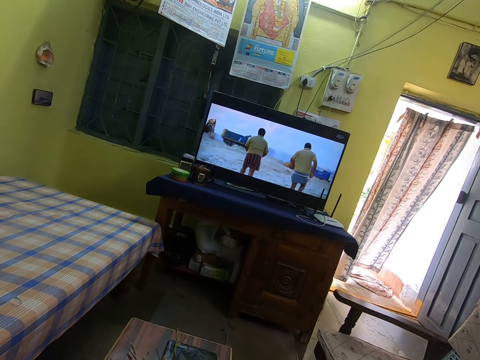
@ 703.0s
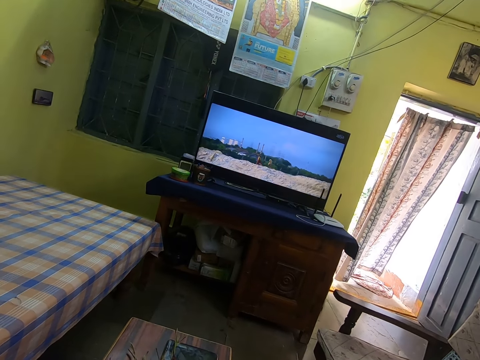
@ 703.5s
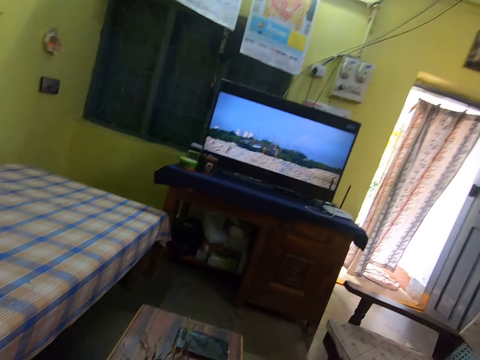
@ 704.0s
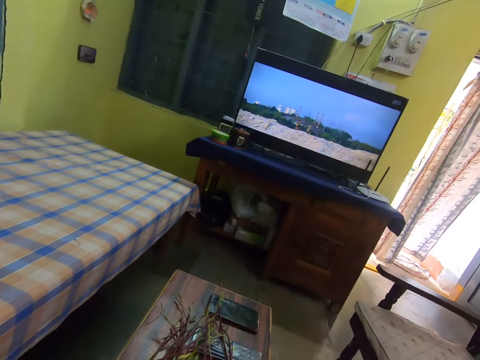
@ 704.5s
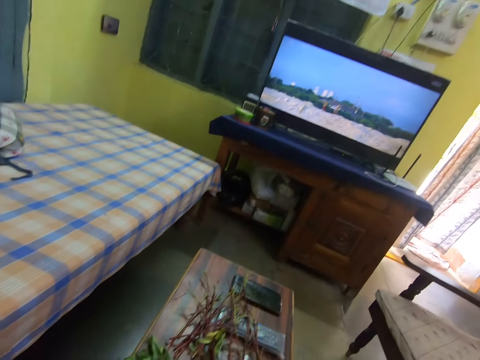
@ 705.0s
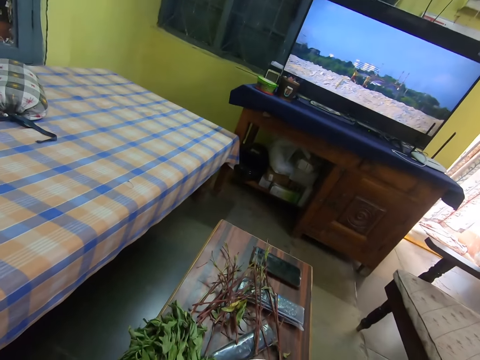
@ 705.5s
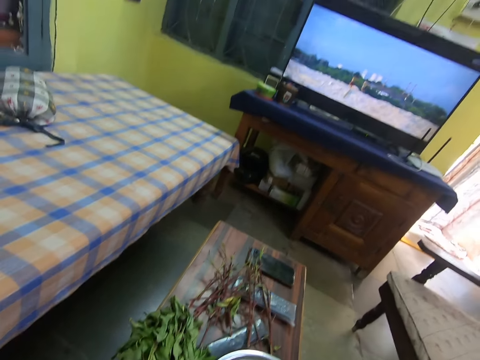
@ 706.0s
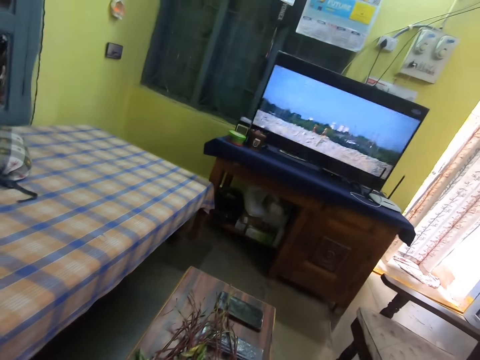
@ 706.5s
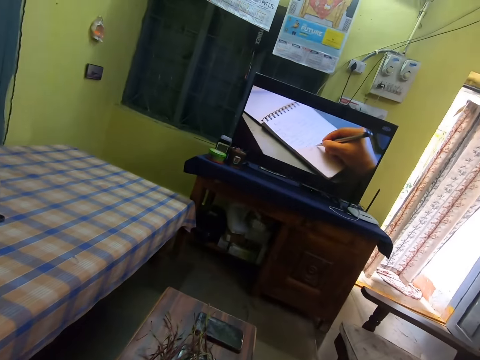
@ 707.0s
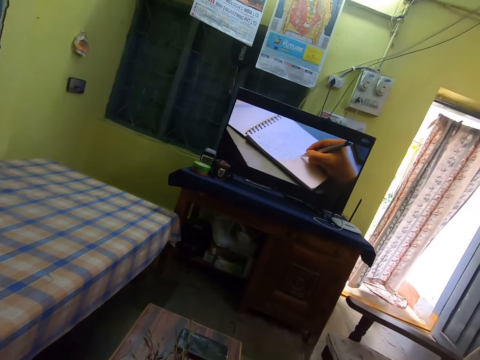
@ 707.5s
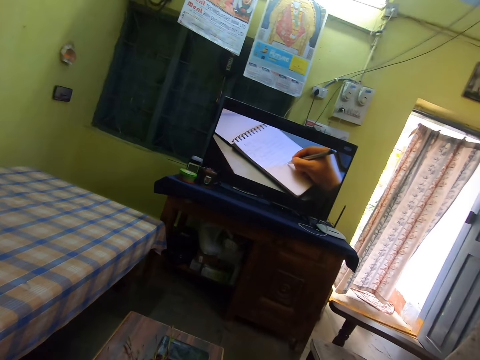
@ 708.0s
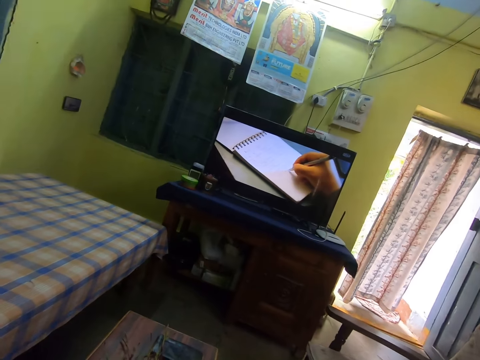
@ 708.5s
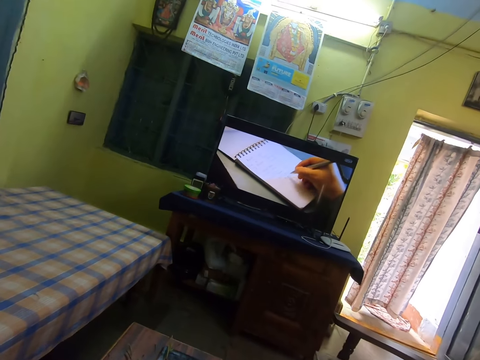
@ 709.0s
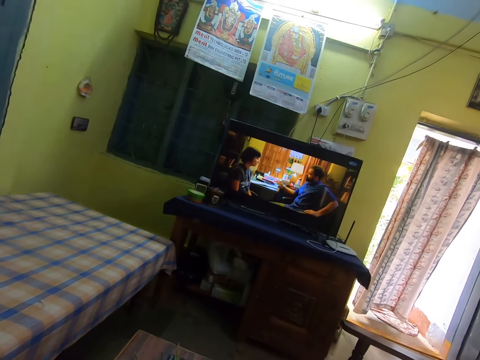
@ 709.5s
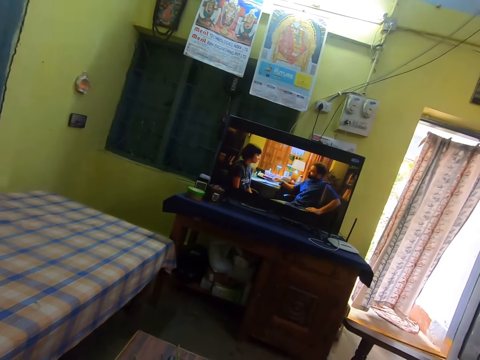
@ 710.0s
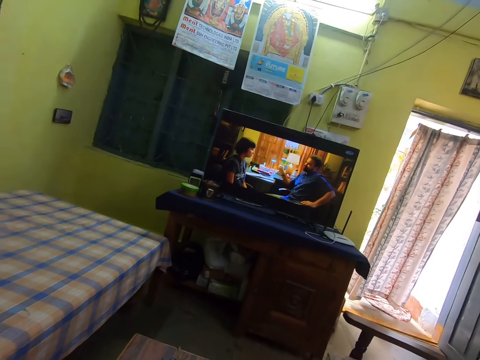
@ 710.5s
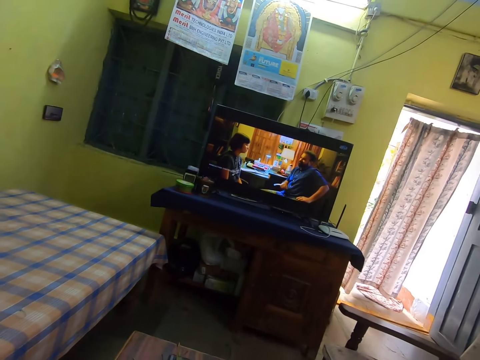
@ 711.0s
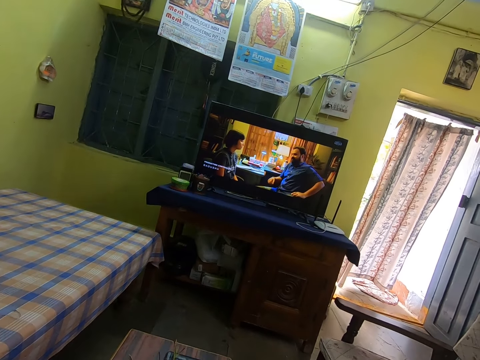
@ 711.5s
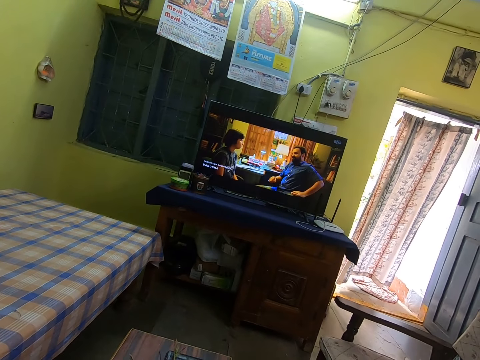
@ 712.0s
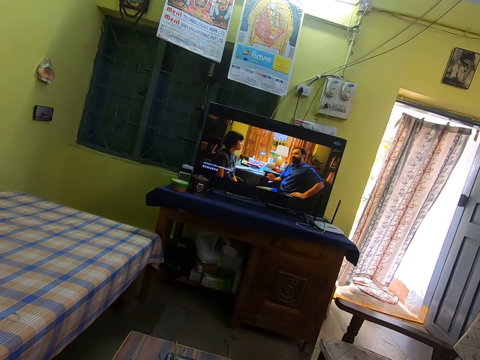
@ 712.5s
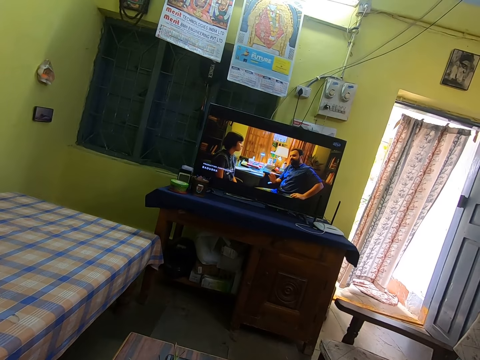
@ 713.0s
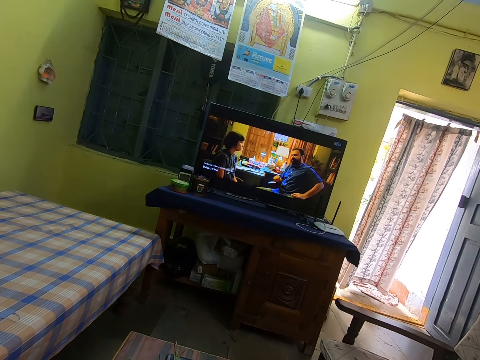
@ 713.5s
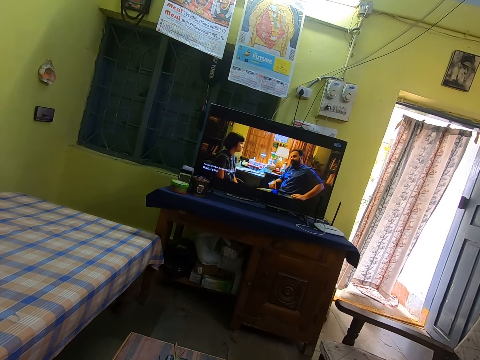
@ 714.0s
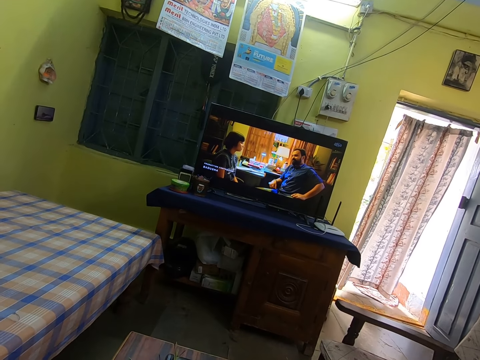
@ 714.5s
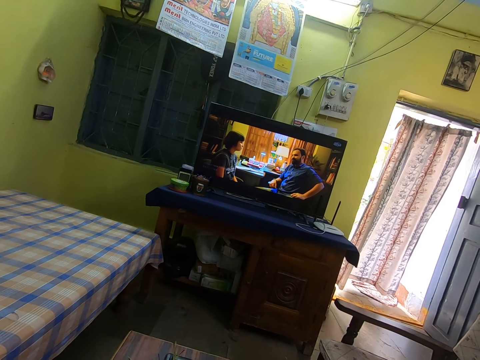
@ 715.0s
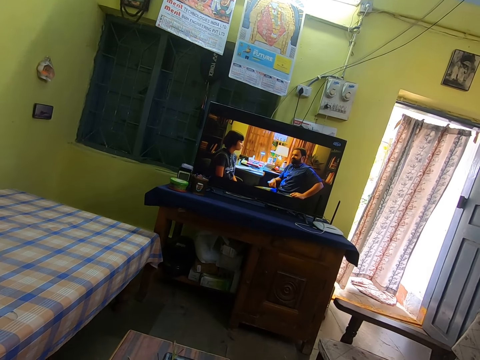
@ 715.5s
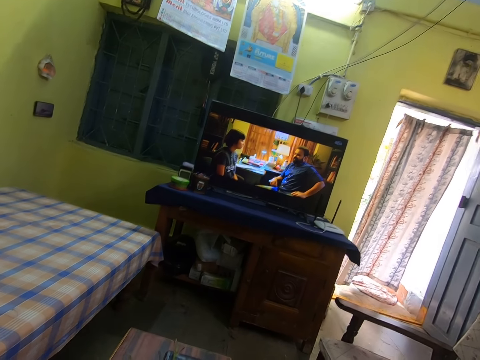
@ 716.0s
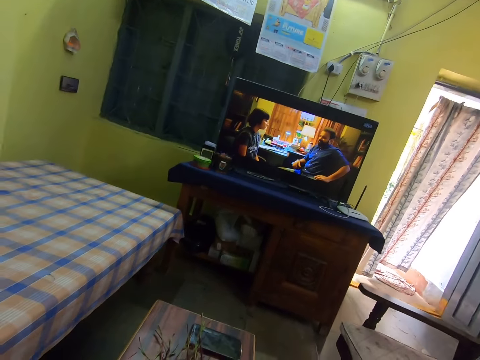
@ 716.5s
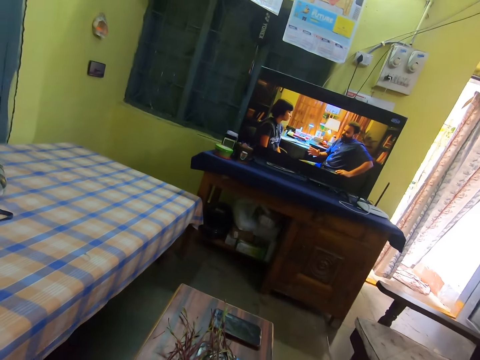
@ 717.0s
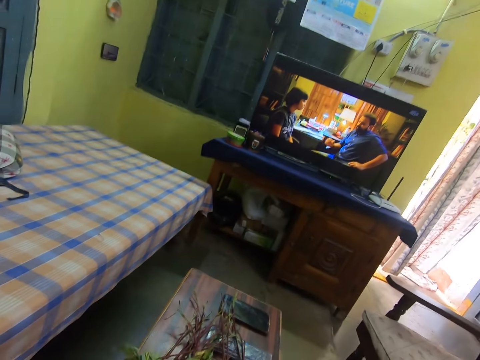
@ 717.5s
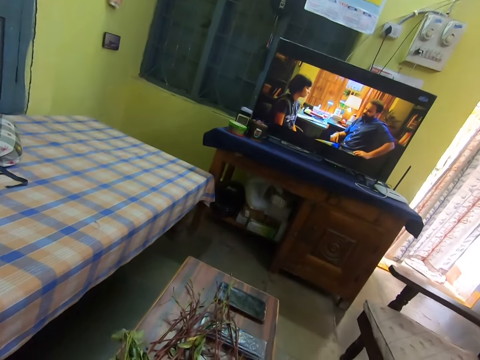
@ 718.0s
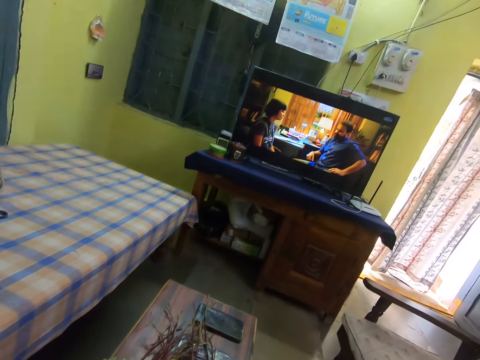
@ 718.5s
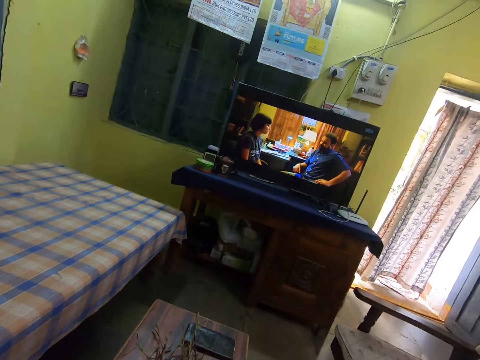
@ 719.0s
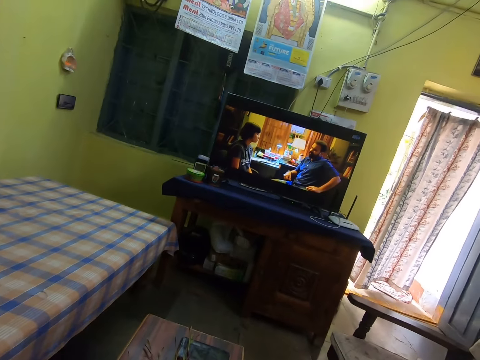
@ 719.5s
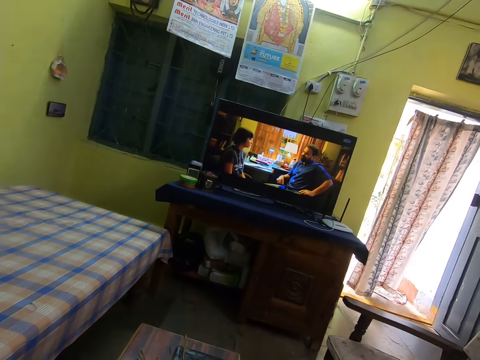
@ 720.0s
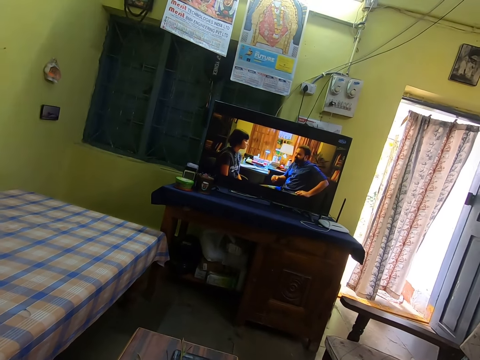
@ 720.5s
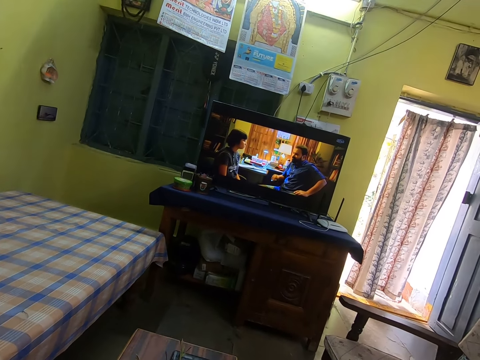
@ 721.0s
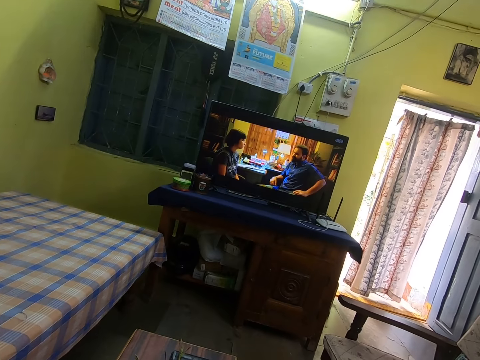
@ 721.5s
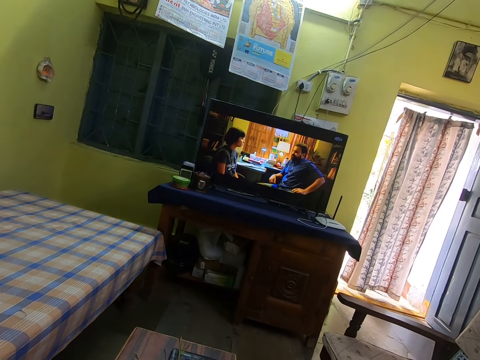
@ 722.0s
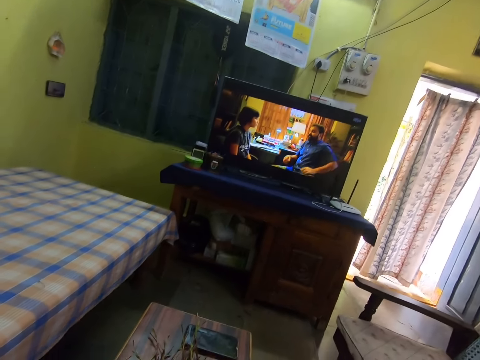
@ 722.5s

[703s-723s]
The camera wearer places the beet green stem or vegetable stalk on the table. They pick the beet green leaves or vegetable. They watch TV in the room. They pluck the vegetable. They watch TV in the room.

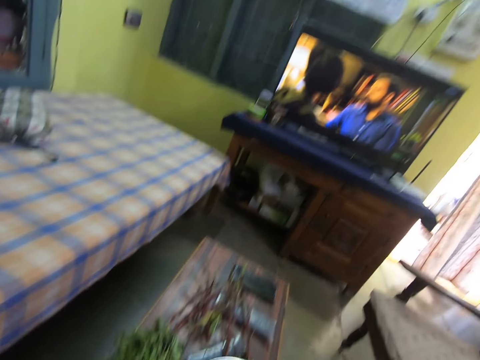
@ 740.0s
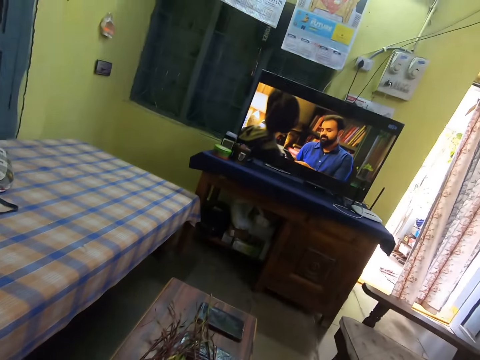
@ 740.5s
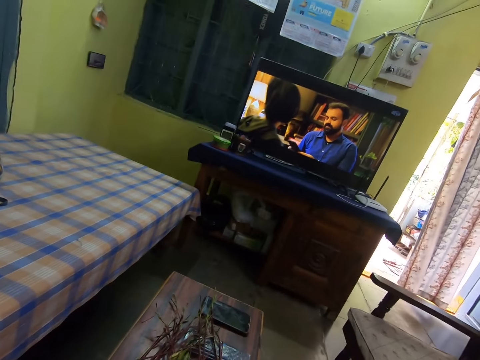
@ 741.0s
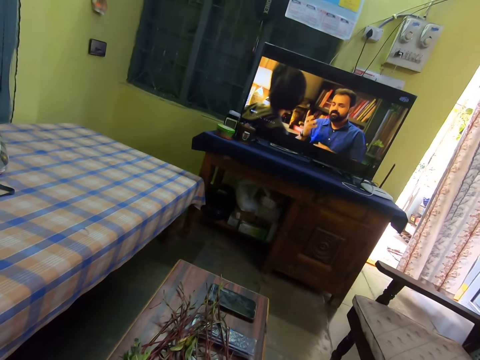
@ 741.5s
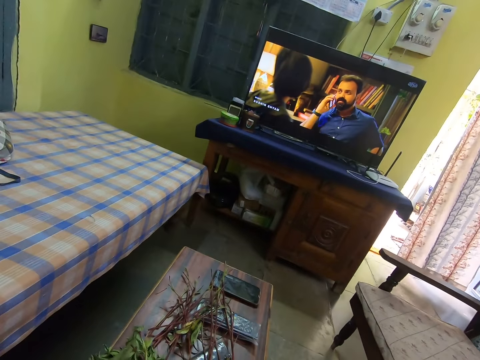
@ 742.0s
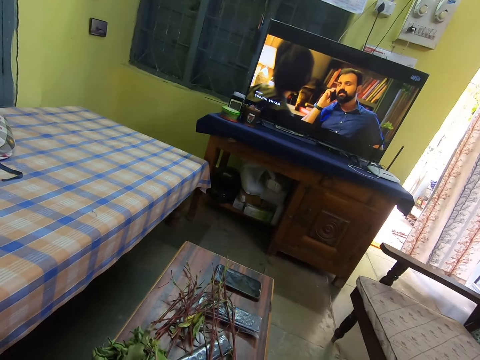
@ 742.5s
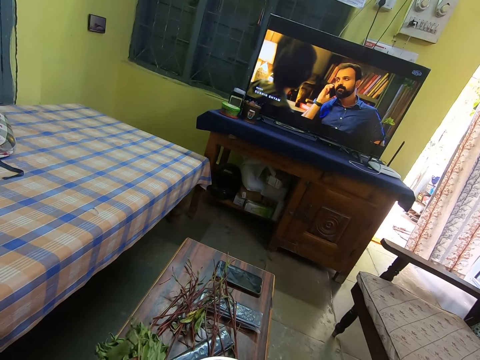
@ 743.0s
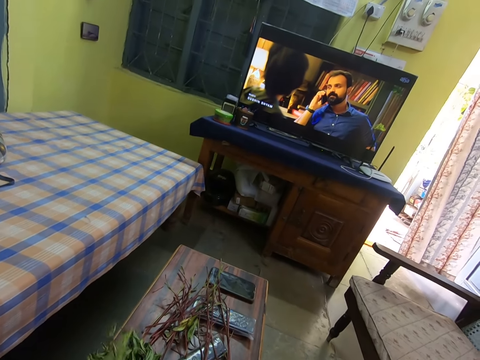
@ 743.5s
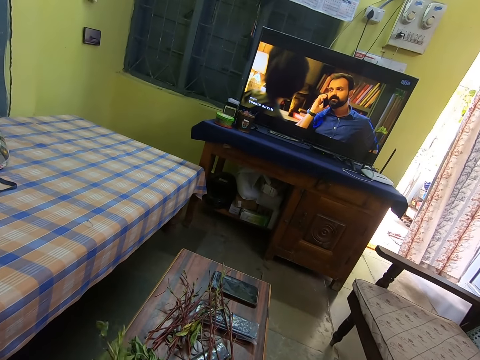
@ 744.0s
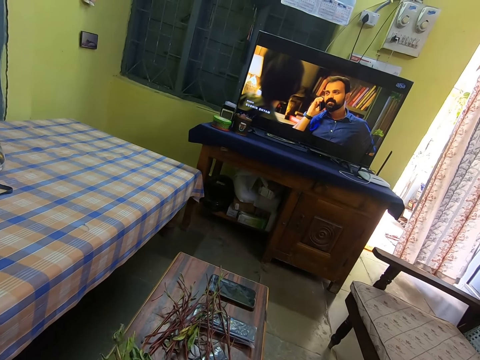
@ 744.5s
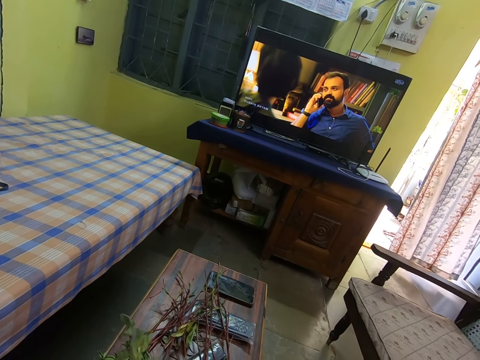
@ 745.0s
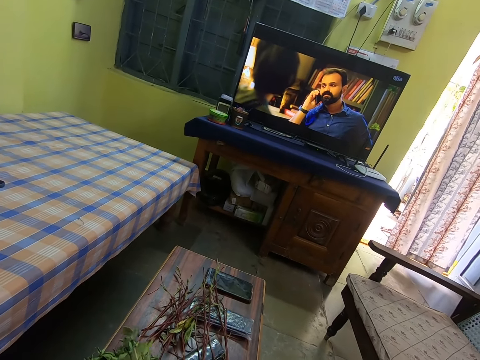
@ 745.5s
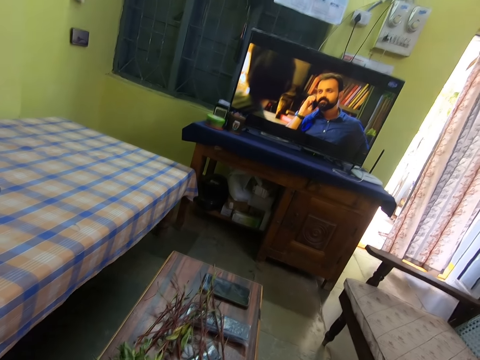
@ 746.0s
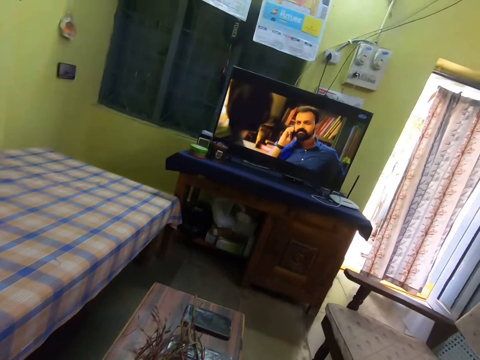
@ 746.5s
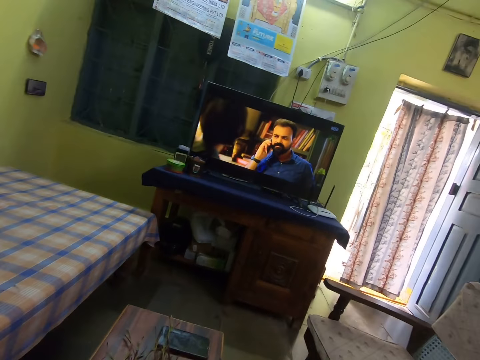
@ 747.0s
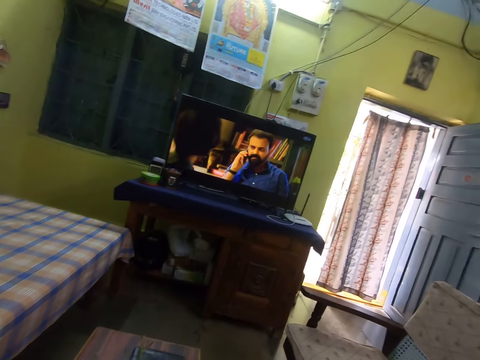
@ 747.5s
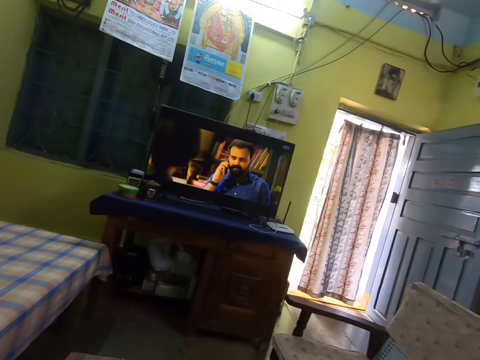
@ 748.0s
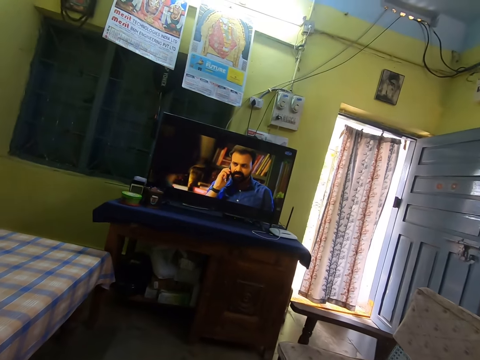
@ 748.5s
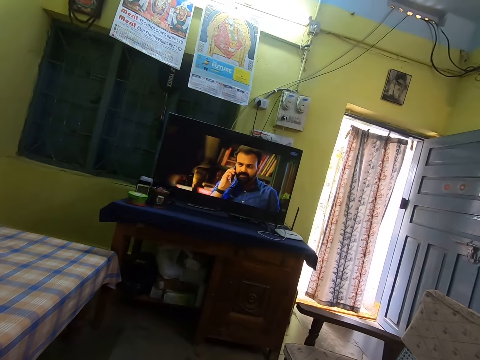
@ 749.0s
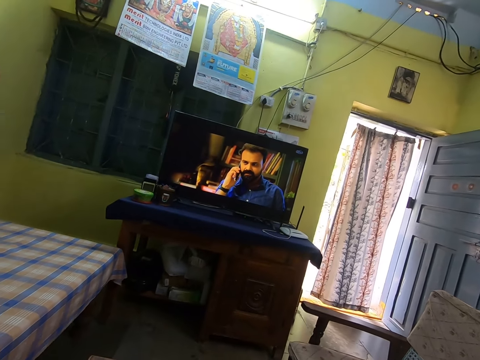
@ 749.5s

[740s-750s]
The camera wearer watches TV in the room. They pluck the beet green leaves or vegetable. They watch TV in the room. They talk in the room.
